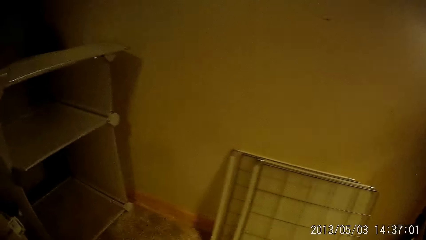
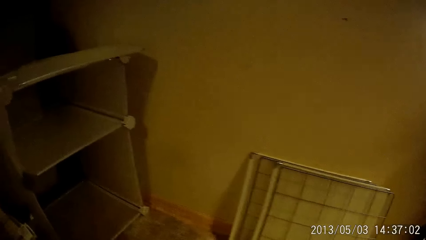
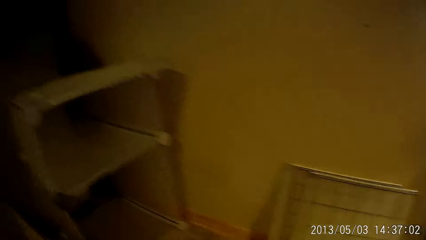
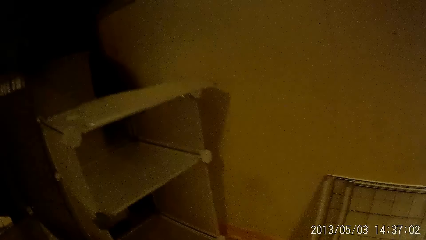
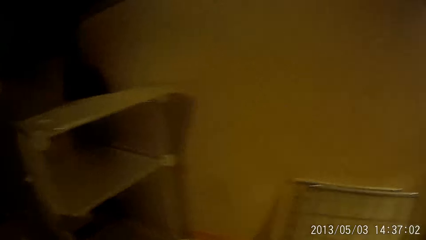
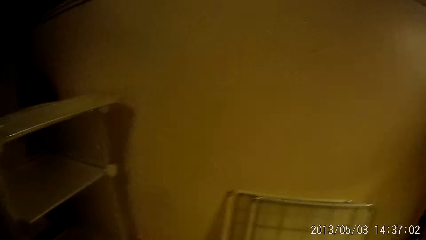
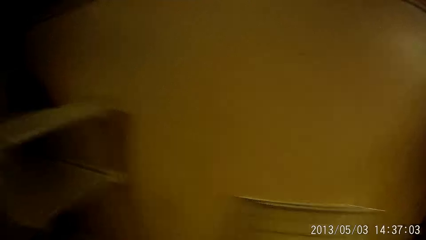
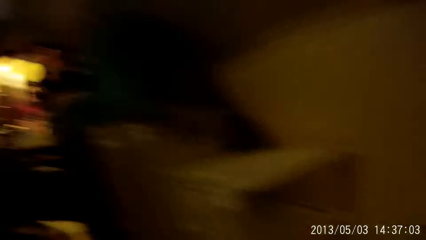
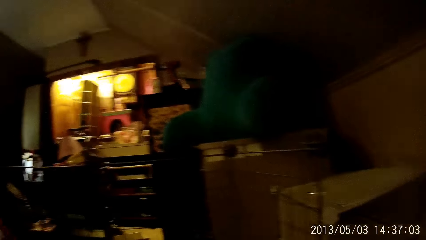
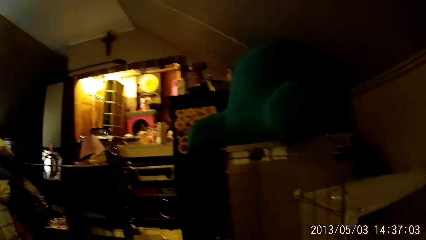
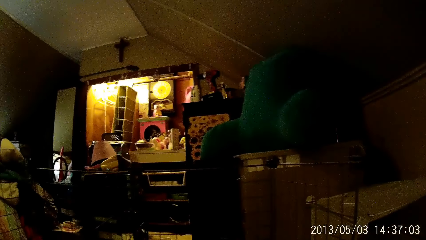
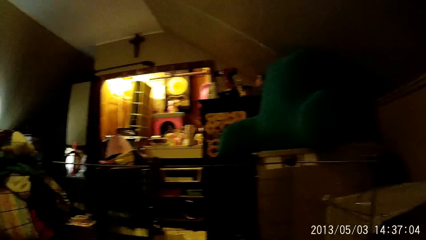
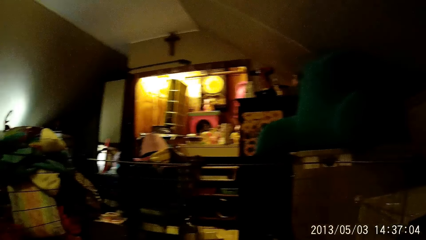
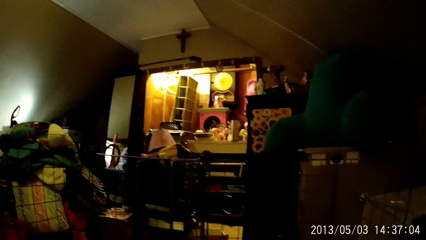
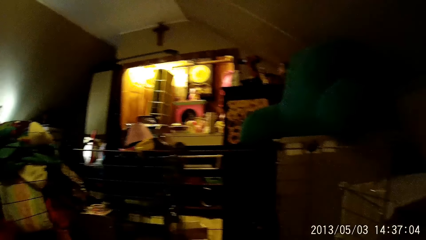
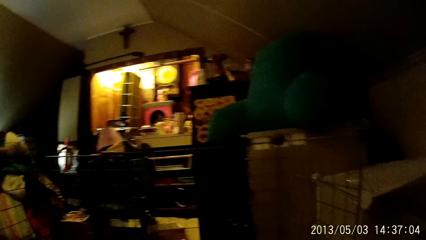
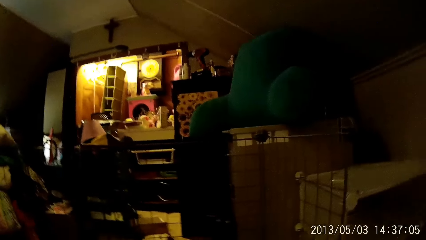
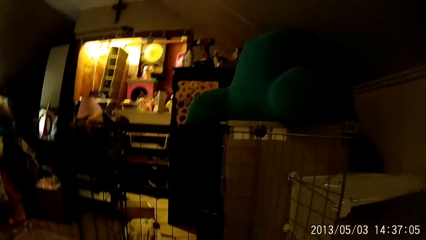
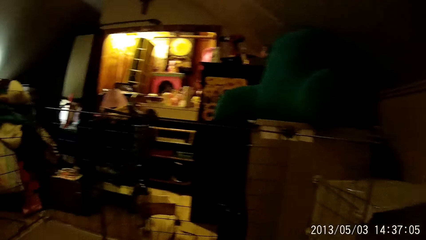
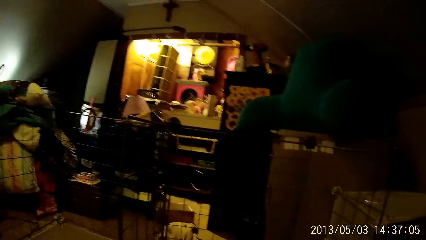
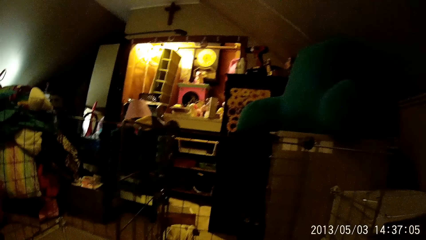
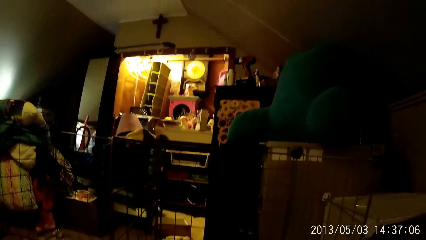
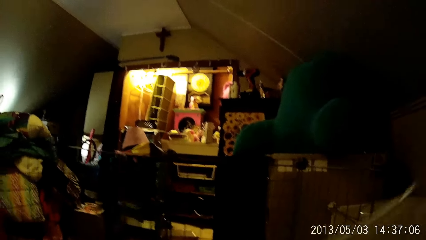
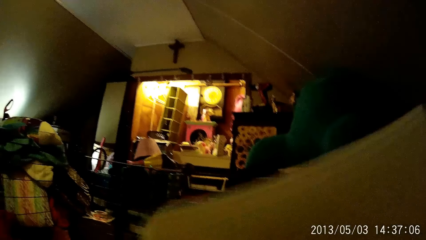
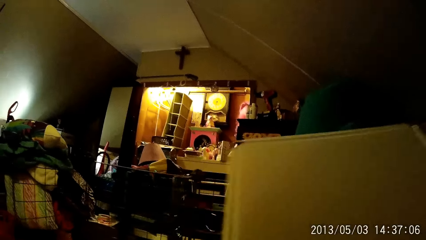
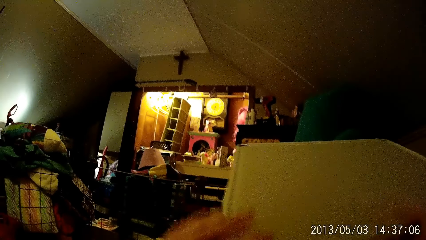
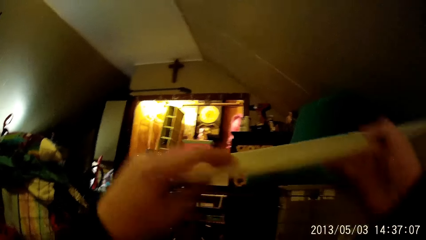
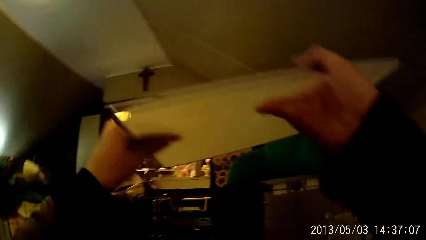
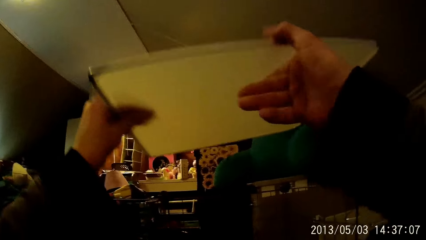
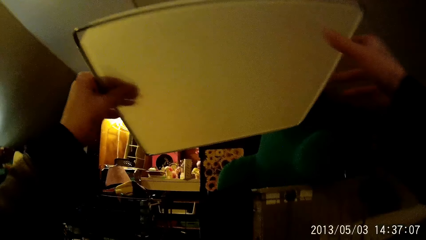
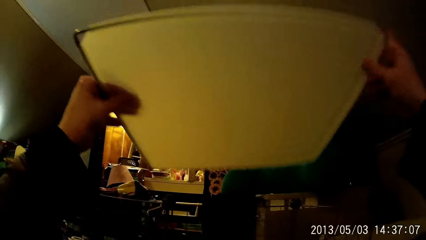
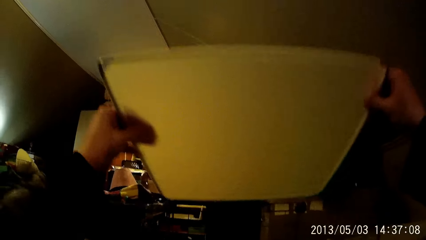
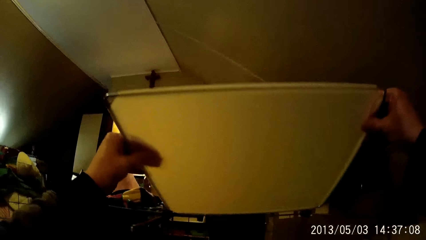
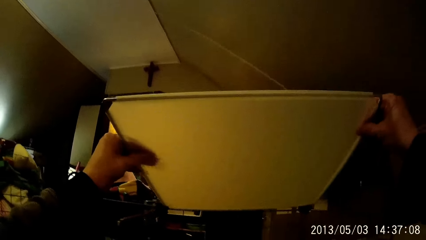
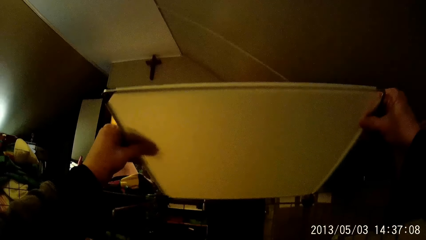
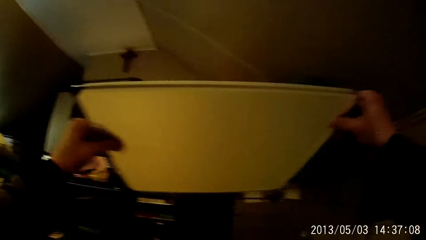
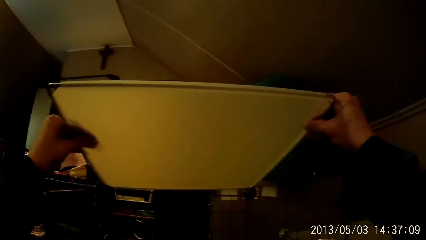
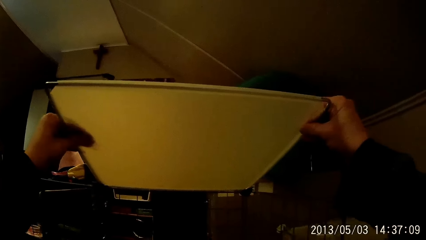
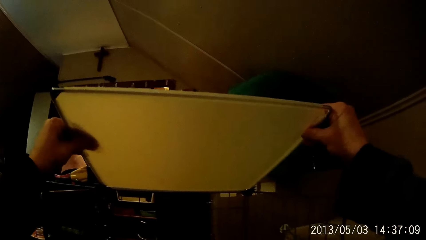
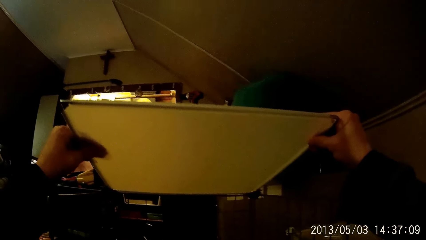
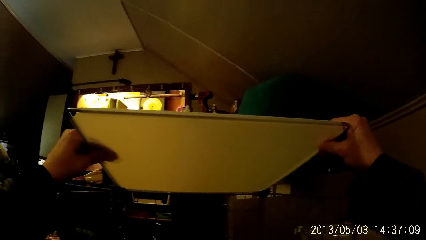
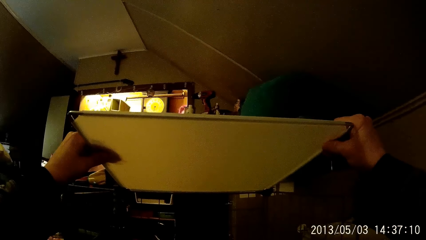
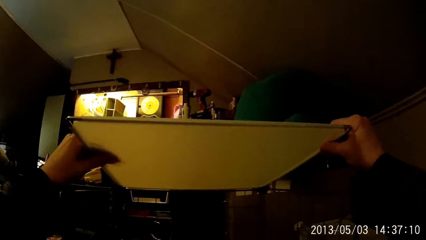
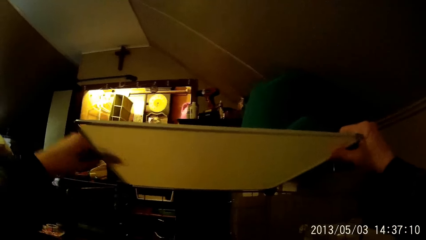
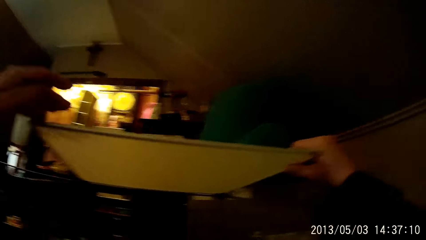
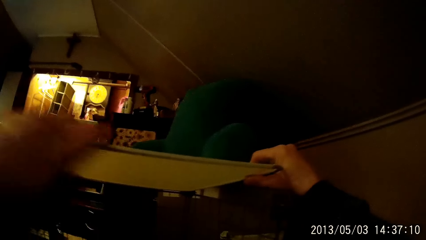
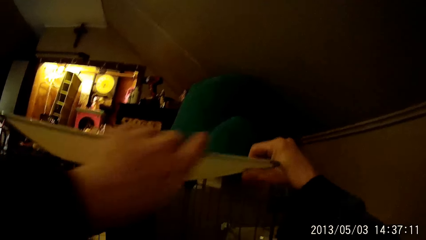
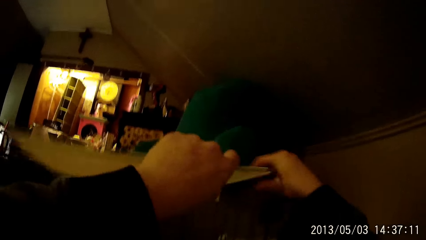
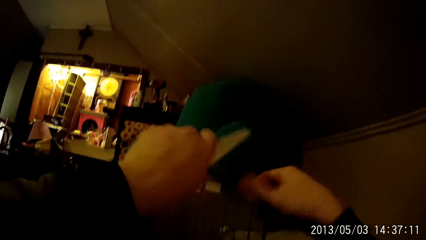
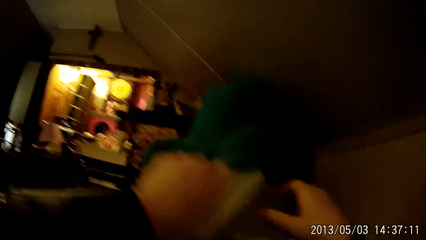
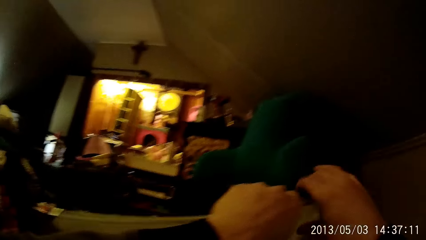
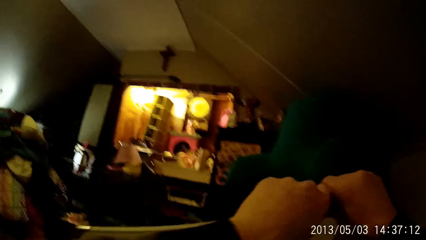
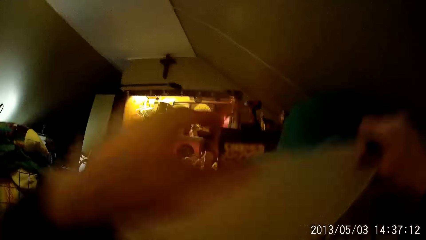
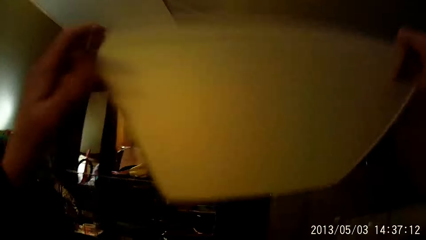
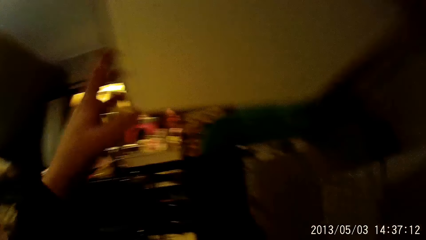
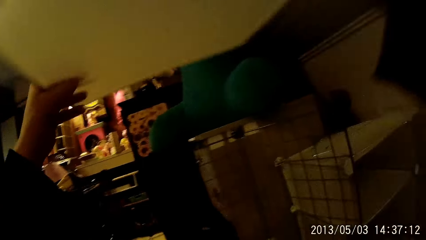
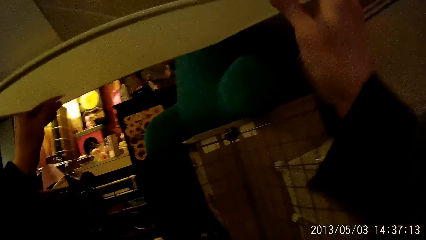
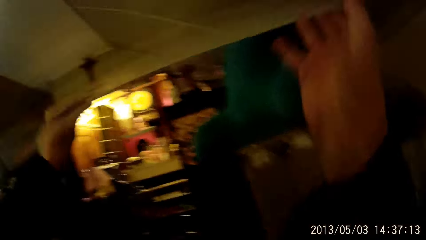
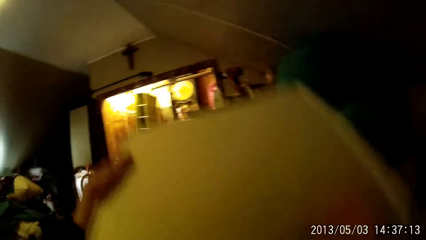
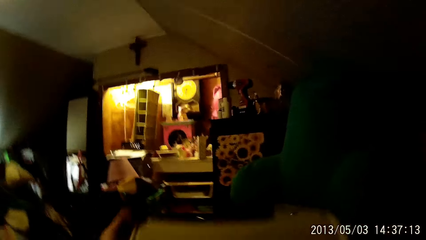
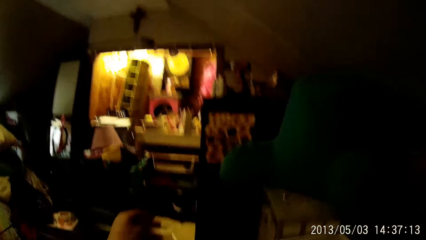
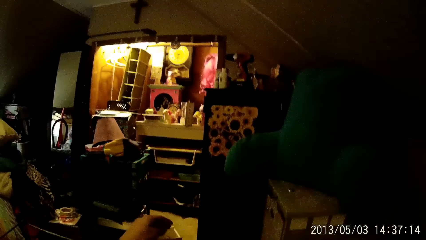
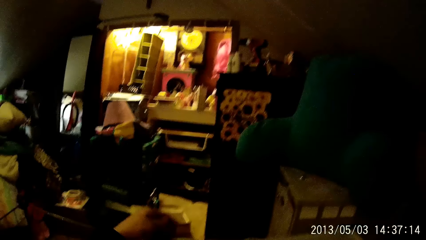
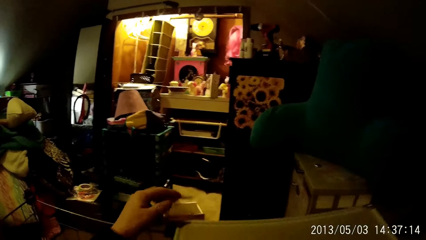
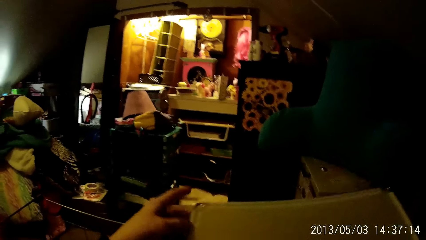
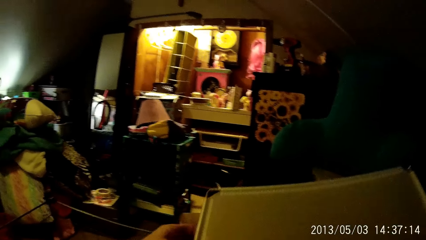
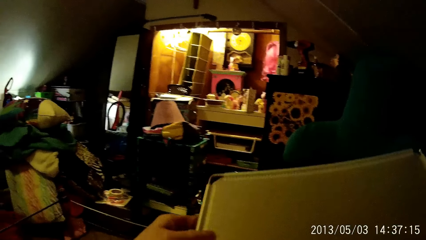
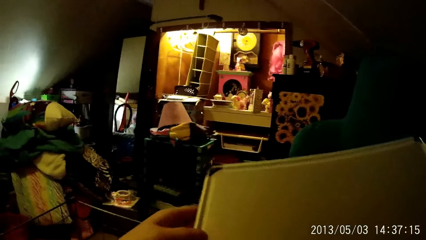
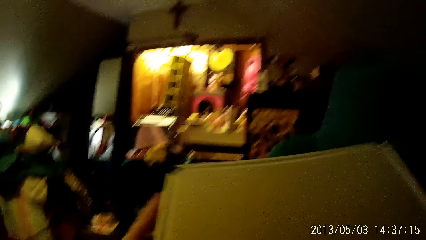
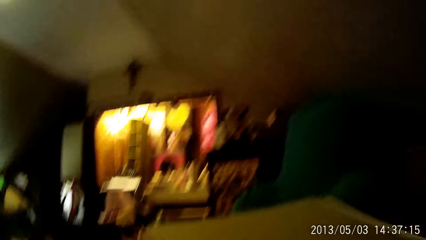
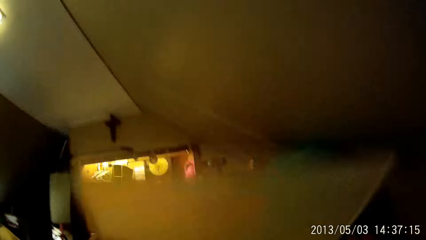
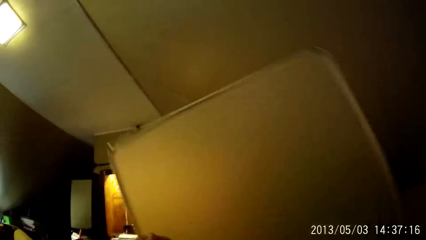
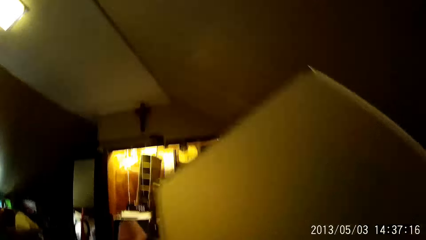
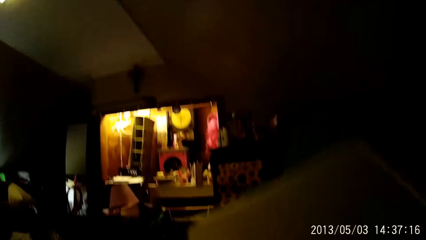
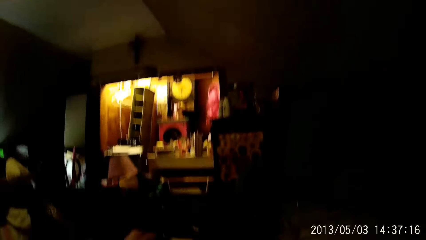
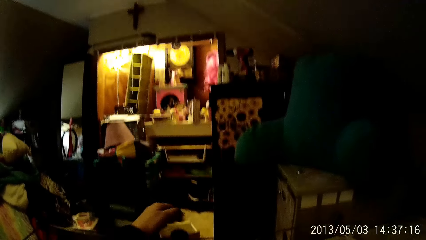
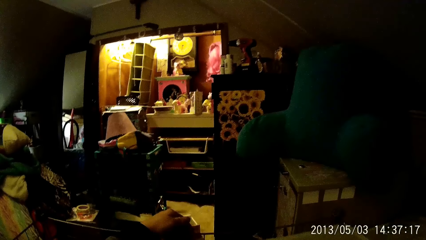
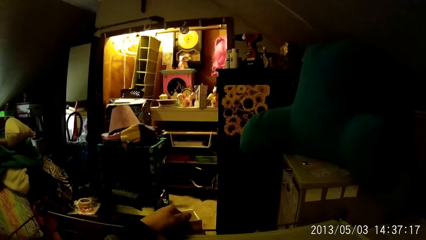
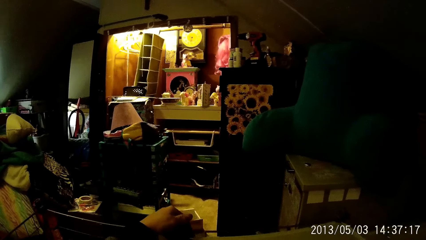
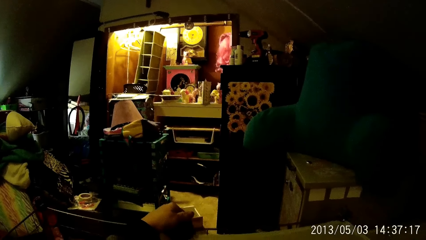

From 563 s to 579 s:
The camera wearer walks in the room. They put a panel on the rack with both hands. They flip the panel with both hands.
